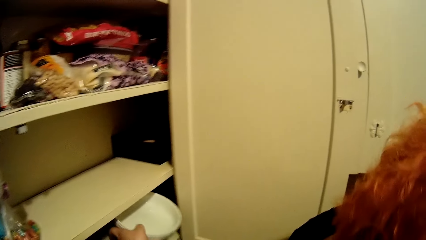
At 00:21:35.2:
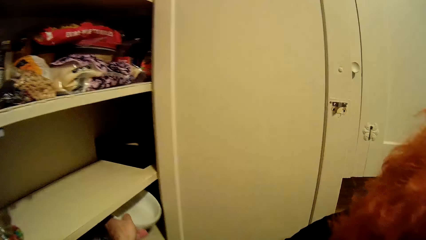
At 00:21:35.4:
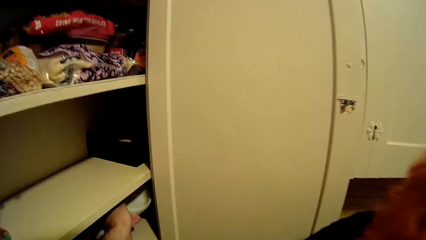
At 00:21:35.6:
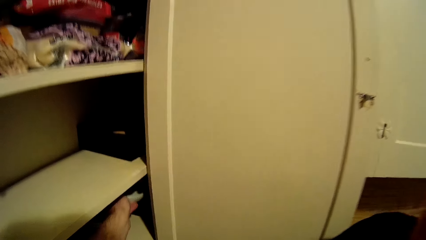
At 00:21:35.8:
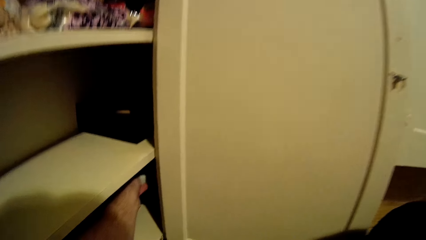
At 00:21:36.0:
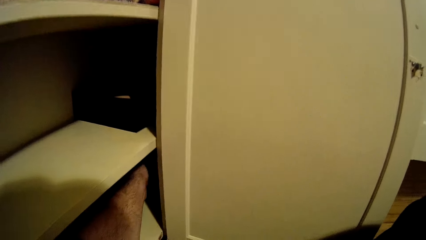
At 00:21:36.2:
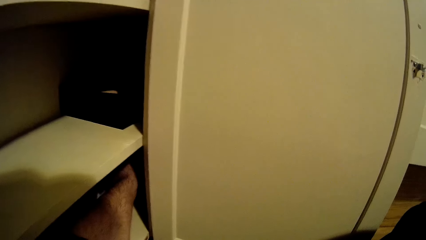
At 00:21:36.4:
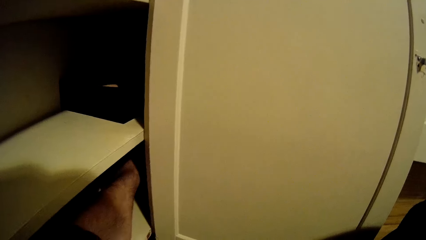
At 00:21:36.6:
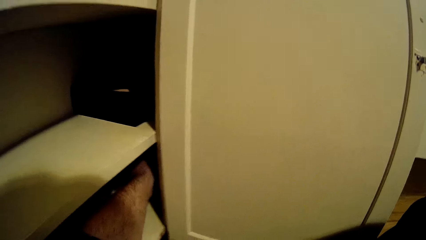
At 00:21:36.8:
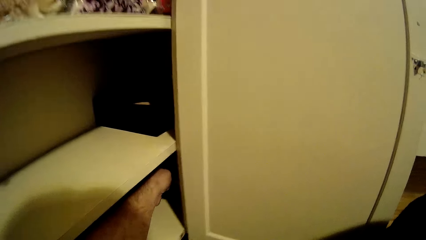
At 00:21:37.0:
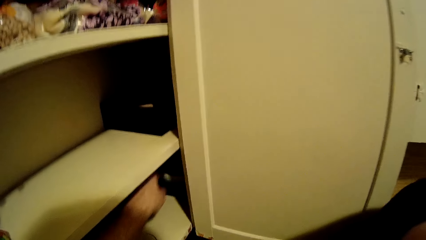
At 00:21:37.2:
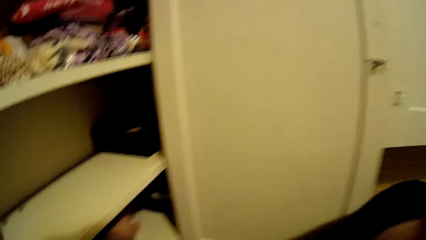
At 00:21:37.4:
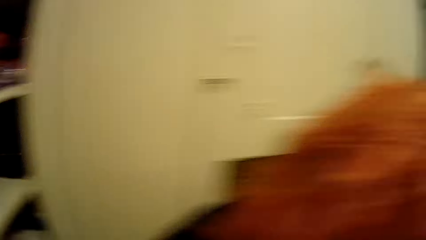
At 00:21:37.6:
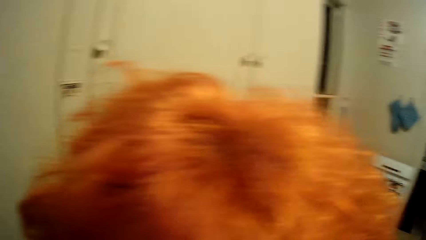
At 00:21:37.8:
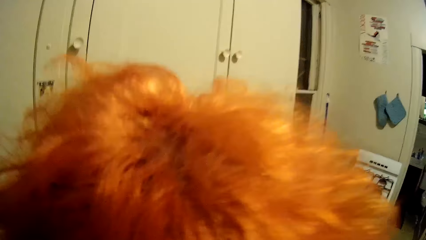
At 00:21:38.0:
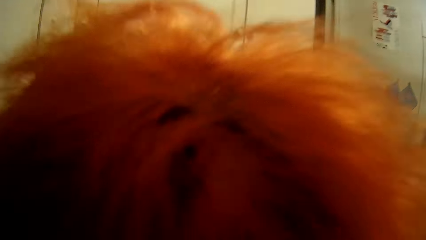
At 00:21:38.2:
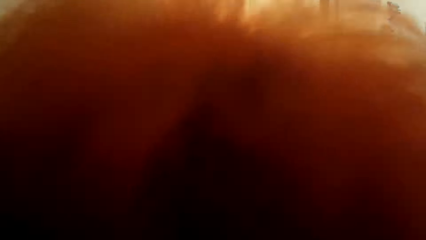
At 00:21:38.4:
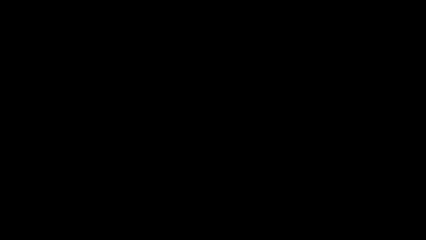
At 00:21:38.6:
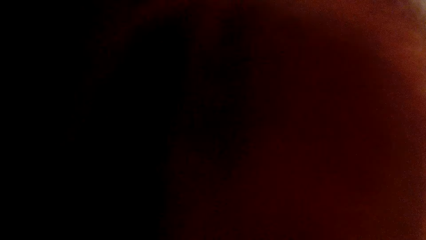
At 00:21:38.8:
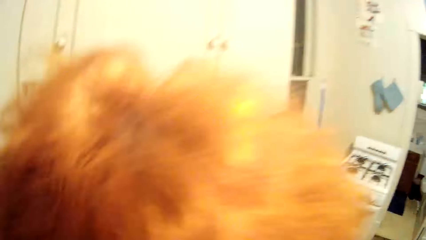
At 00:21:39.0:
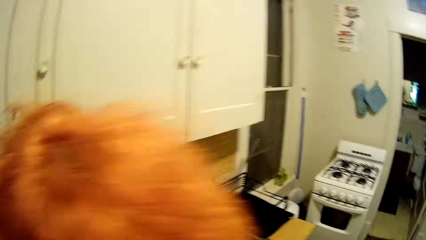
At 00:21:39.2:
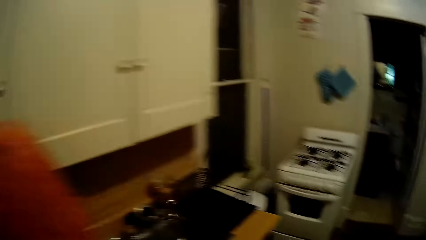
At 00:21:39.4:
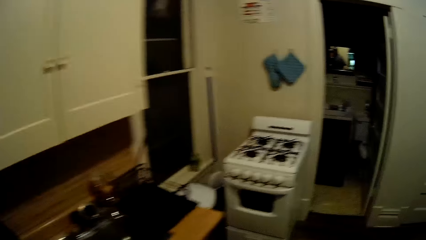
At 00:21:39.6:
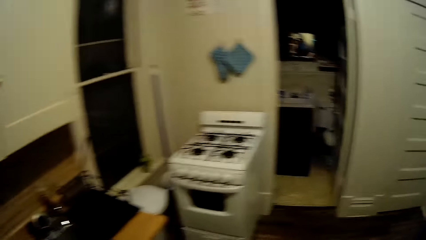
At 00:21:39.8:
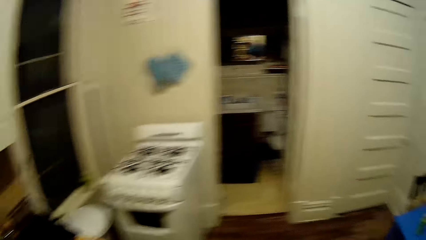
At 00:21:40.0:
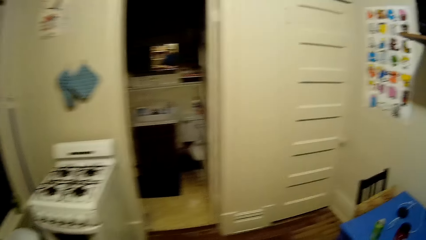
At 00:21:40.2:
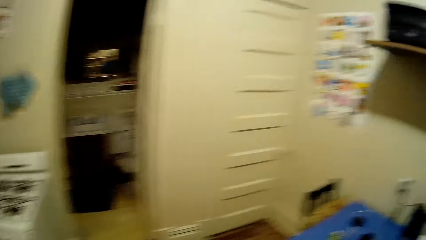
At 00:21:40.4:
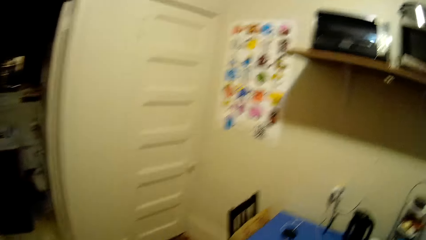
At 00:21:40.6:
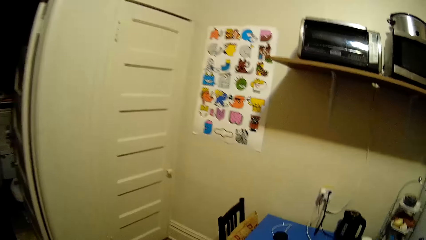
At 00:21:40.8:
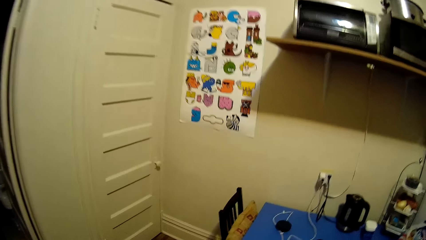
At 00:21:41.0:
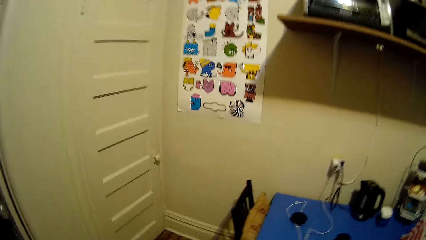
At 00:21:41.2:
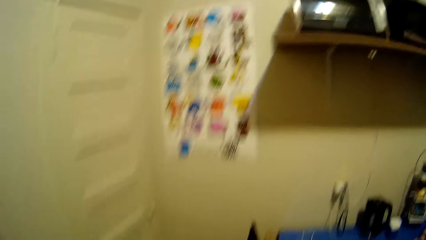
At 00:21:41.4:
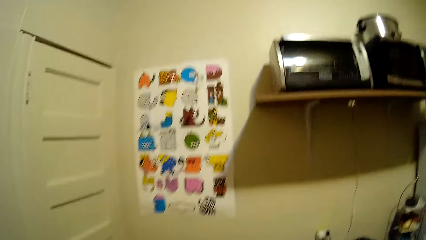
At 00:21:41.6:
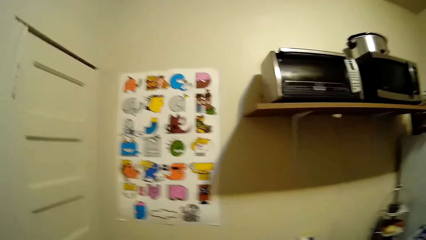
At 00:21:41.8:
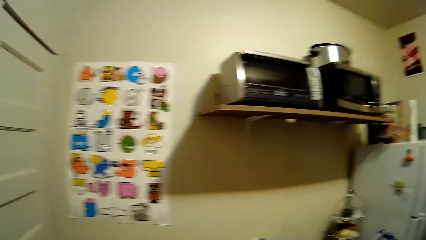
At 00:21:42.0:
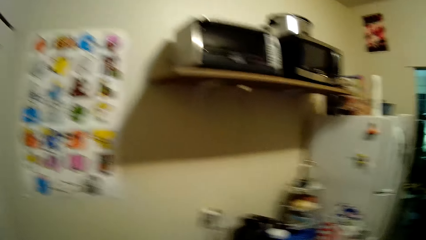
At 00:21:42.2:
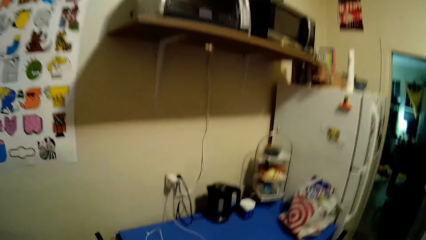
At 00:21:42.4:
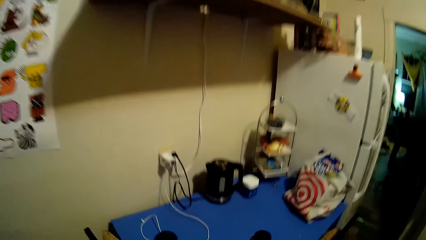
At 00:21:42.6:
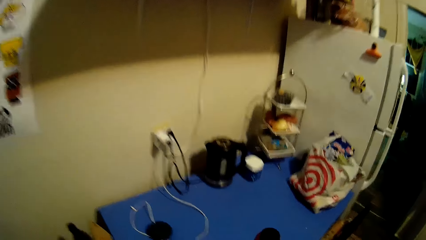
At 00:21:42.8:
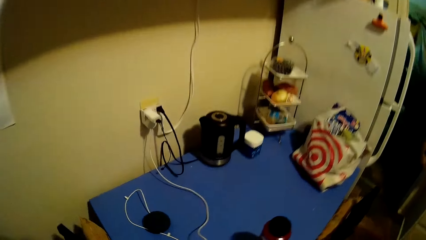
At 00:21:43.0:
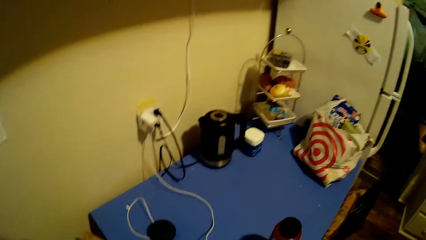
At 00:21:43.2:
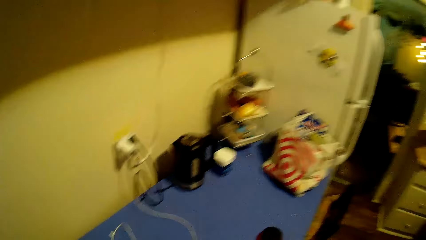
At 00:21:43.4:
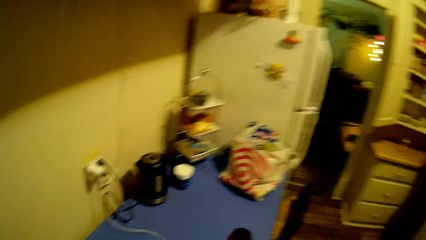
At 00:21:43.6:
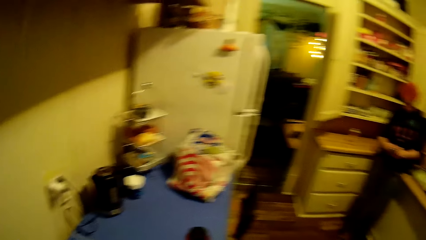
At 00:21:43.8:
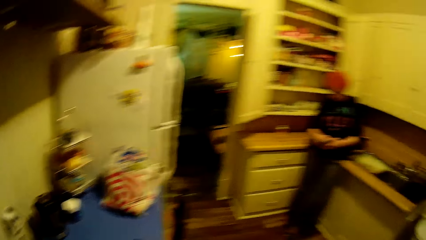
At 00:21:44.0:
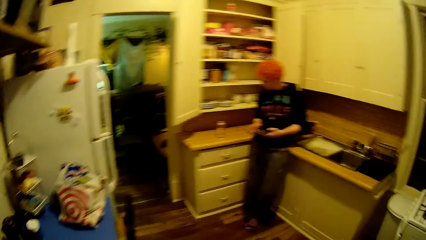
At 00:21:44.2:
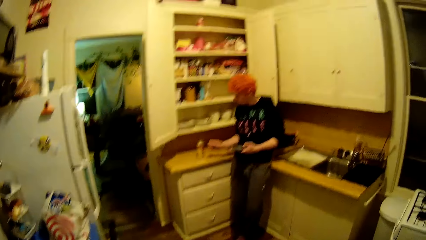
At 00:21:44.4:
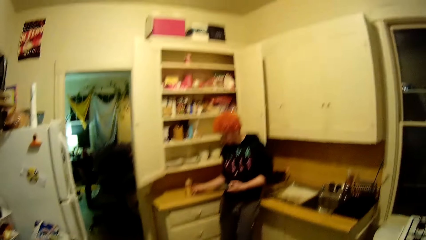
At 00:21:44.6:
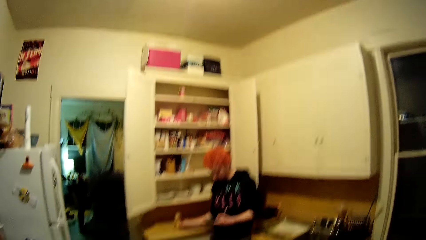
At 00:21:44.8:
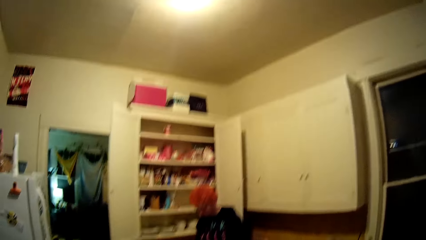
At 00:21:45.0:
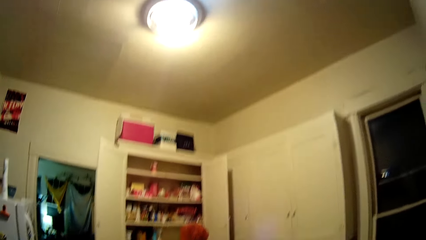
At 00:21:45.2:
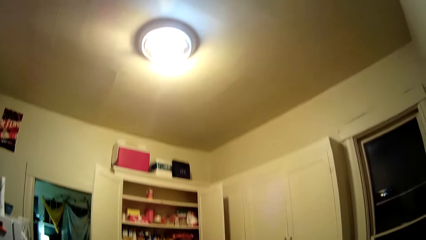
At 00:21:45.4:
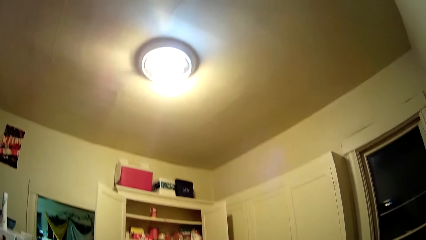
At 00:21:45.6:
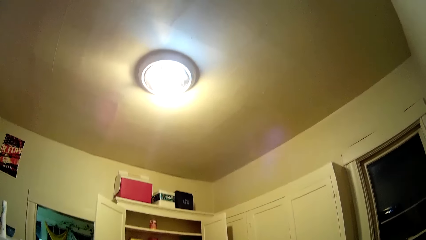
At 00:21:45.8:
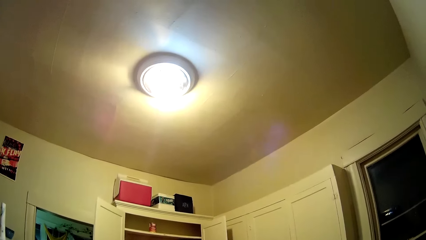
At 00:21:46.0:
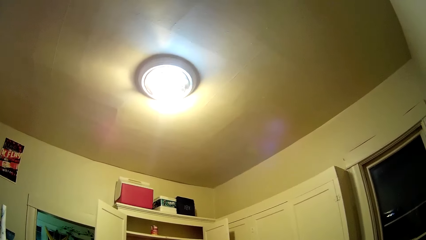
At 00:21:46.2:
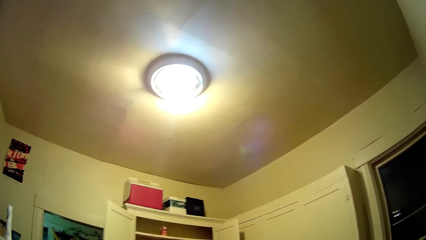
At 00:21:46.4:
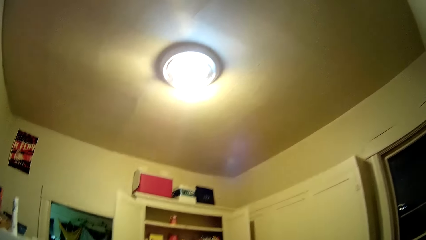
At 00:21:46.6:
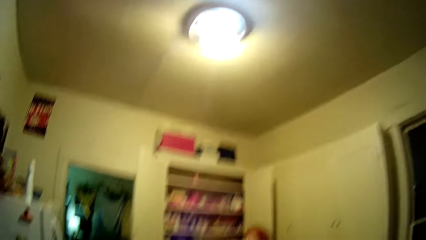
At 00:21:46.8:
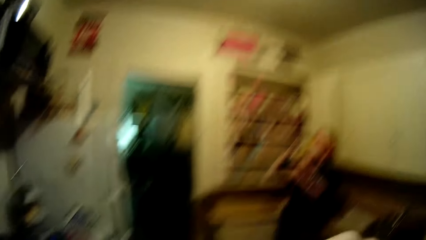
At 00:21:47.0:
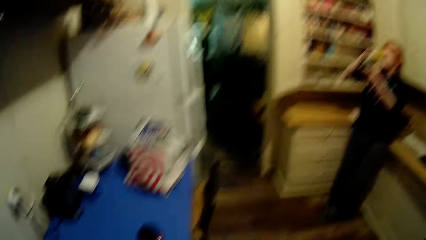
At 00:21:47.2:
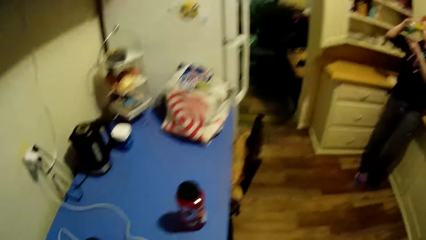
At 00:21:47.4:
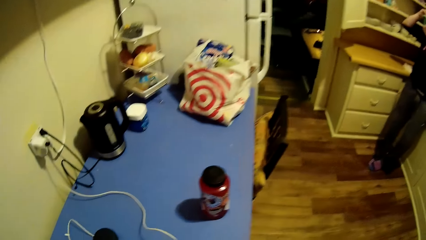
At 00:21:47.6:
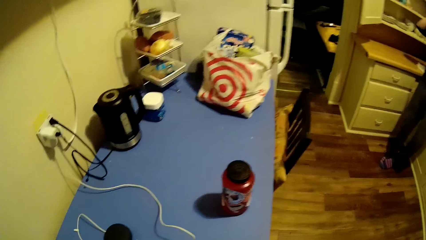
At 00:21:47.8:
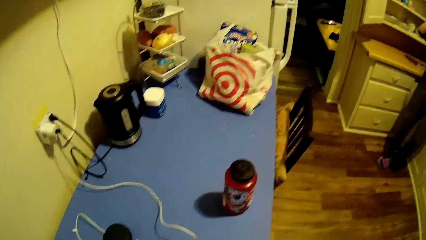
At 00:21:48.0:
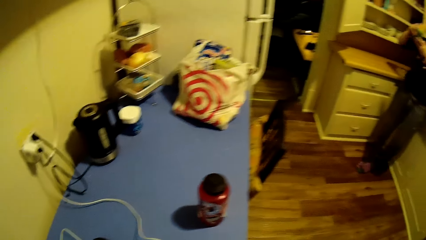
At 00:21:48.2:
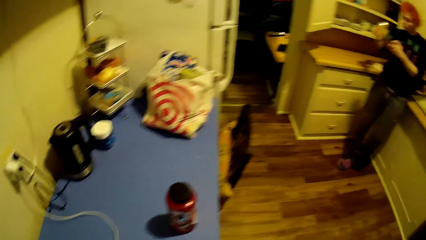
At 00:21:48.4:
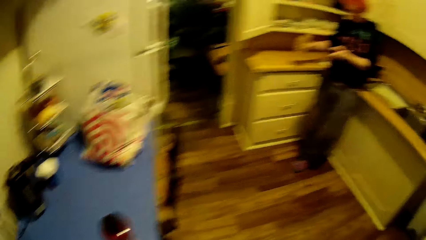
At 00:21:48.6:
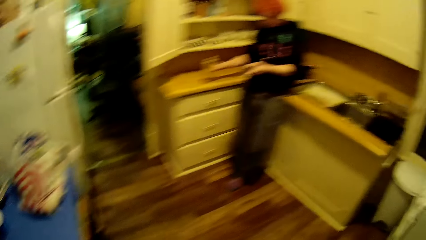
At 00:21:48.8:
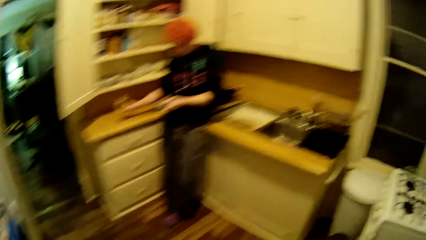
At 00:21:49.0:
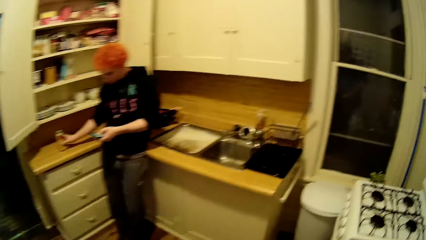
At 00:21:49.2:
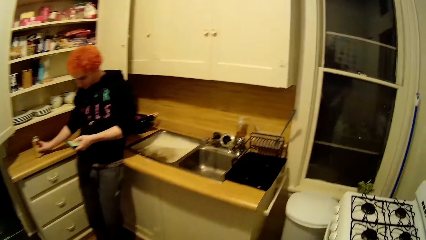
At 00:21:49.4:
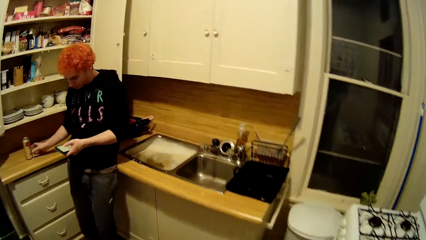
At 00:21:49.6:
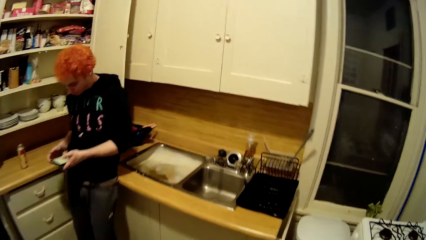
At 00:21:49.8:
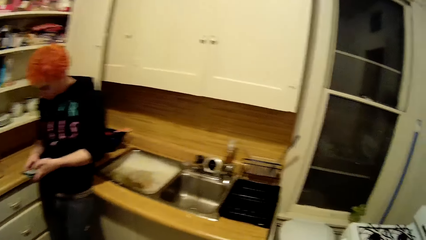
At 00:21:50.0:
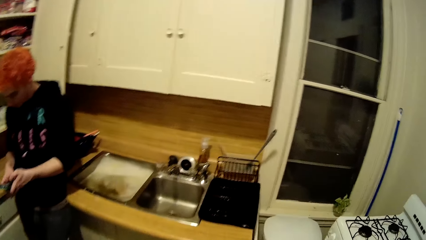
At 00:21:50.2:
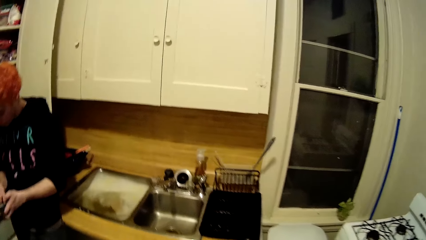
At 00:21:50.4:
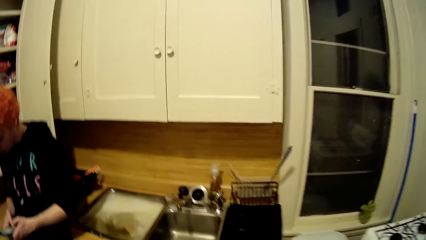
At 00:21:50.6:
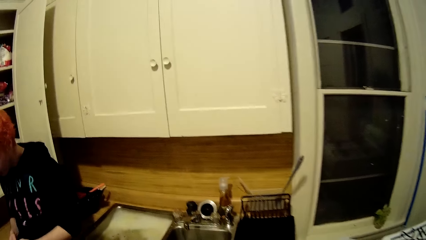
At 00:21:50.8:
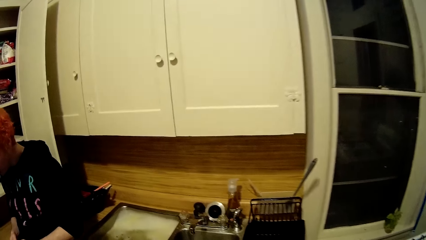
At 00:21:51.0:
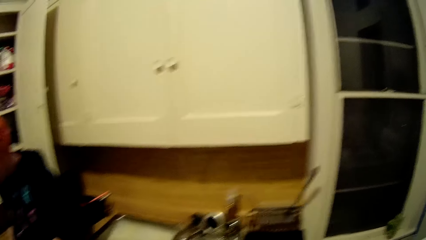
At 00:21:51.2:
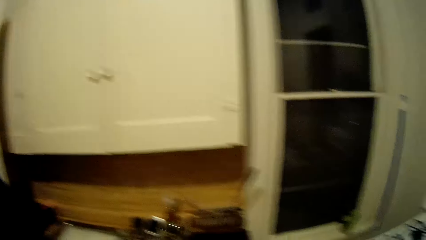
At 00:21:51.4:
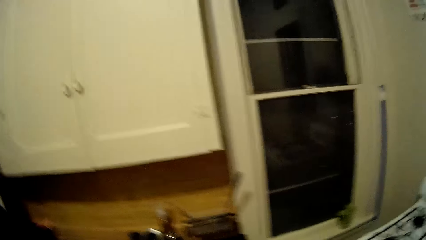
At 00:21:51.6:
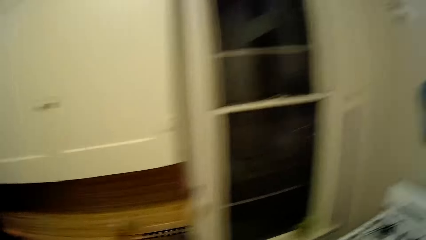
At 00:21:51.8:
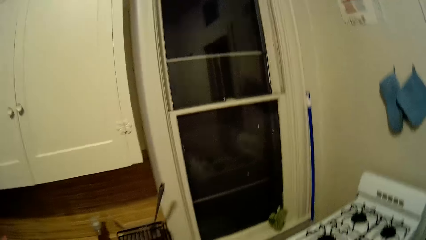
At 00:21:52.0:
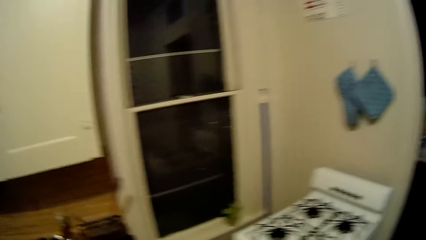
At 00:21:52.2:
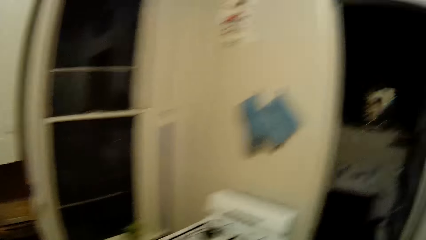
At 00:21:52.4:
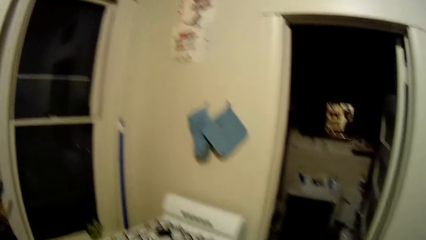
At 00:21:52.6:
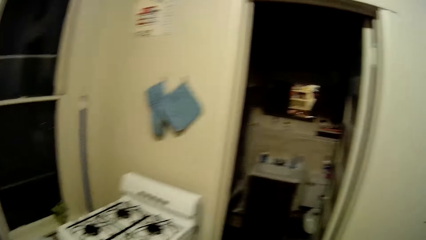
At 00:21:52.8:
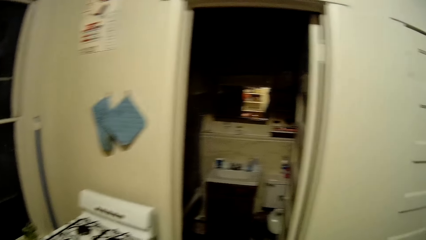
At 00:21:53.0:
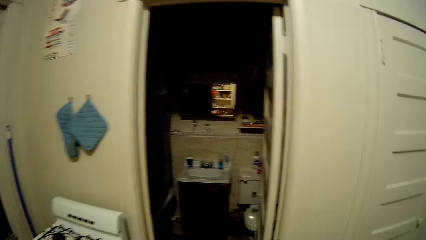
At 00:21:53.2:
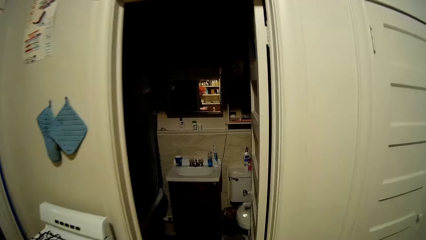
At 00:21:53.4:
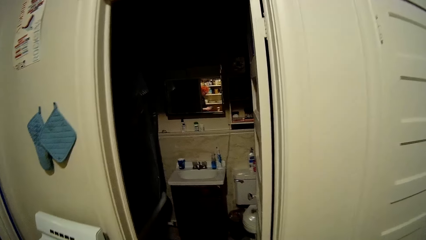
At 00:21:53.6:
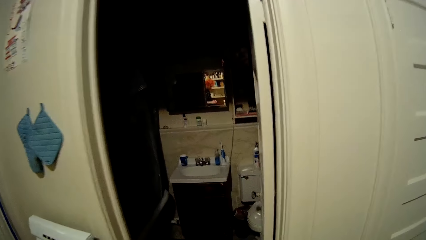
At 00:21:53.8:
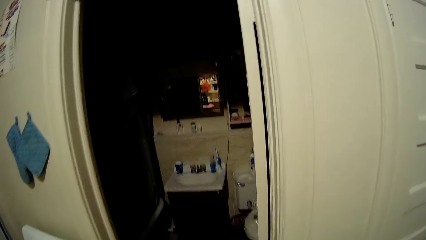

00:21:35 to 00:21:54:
The camera wearer places the plate in a cupboard. They walk around the house and look around the kitchen. A man holds something. The camera wearer stares around the house. The man drinks something, places something on the sink table, and holds the phone with his right hand.
